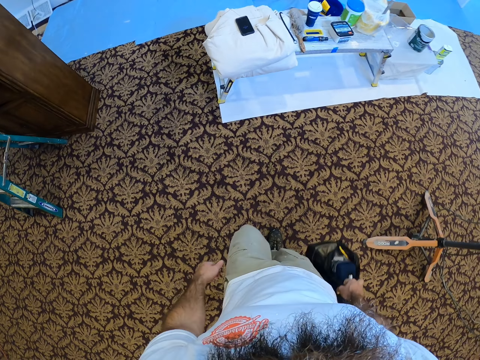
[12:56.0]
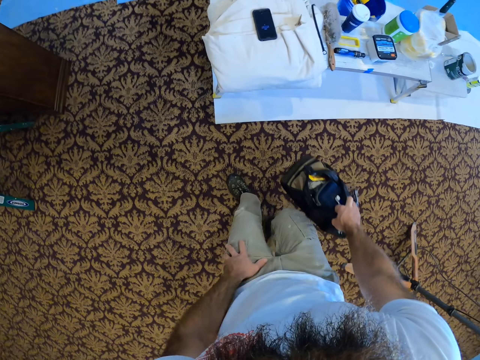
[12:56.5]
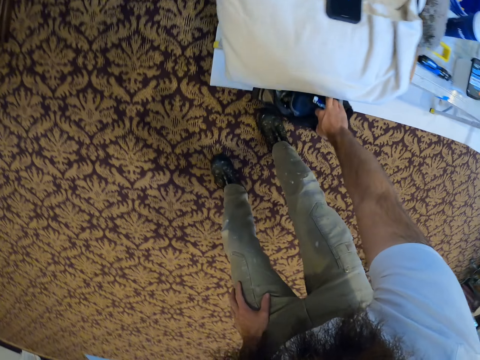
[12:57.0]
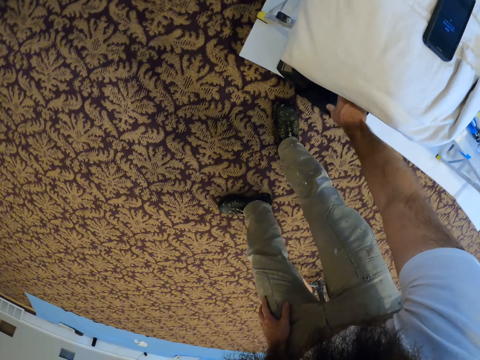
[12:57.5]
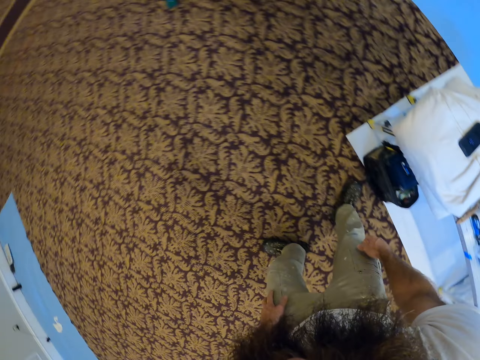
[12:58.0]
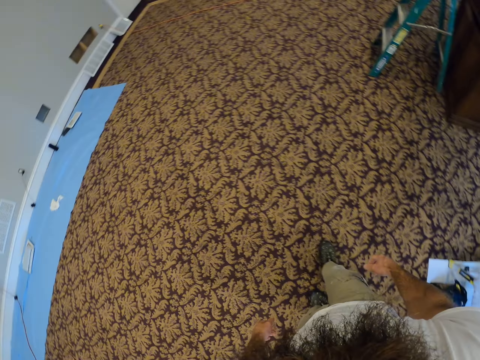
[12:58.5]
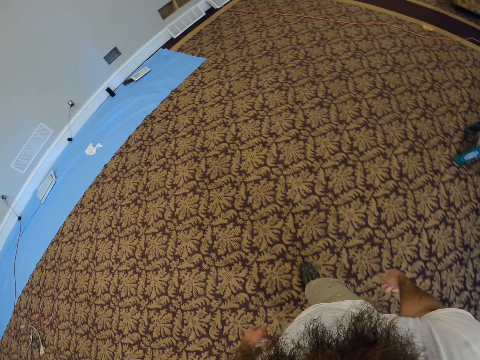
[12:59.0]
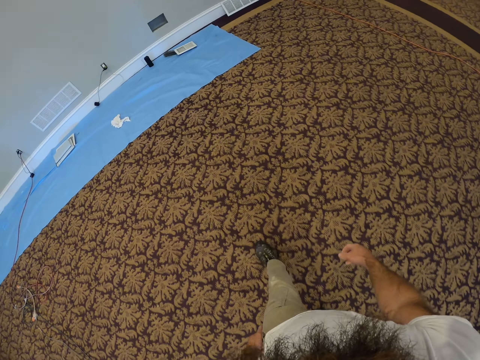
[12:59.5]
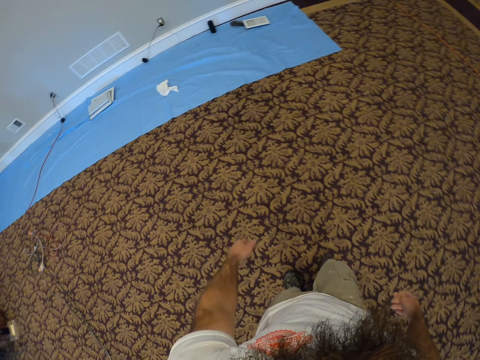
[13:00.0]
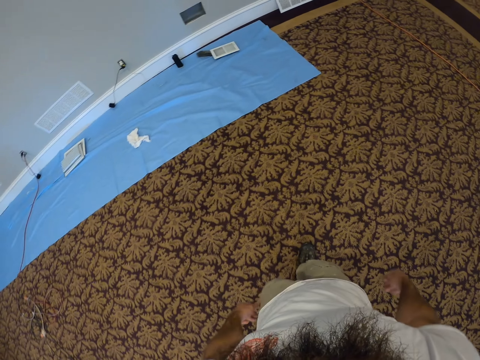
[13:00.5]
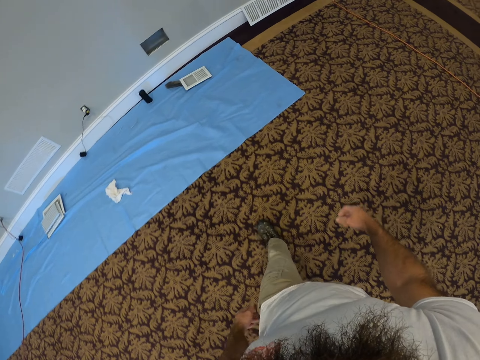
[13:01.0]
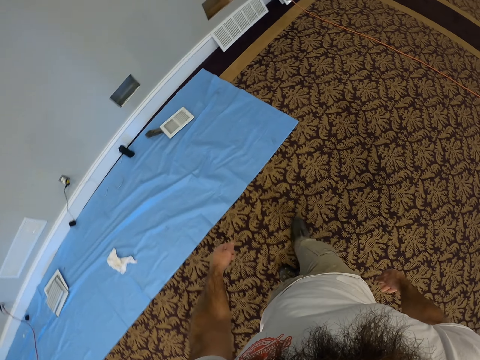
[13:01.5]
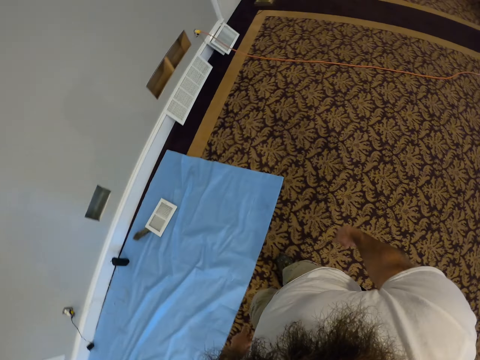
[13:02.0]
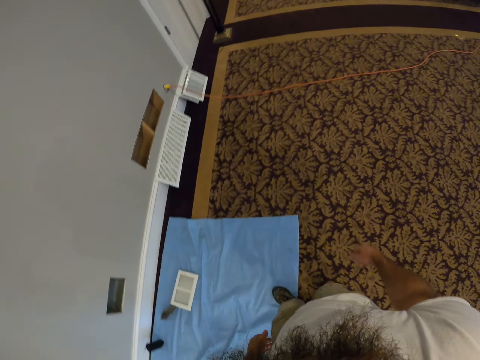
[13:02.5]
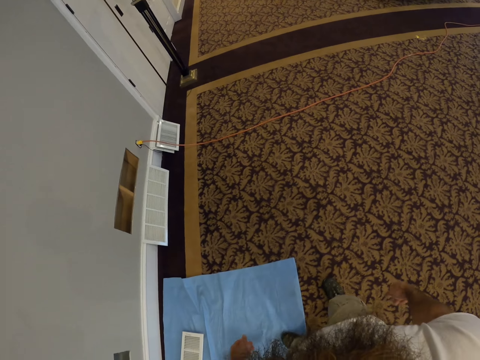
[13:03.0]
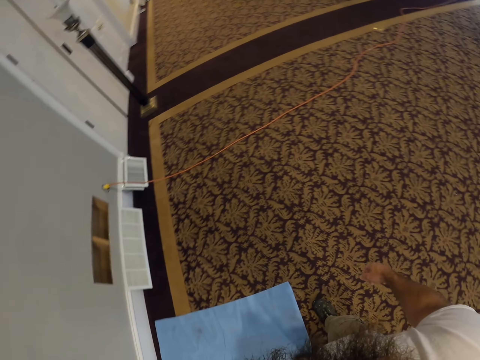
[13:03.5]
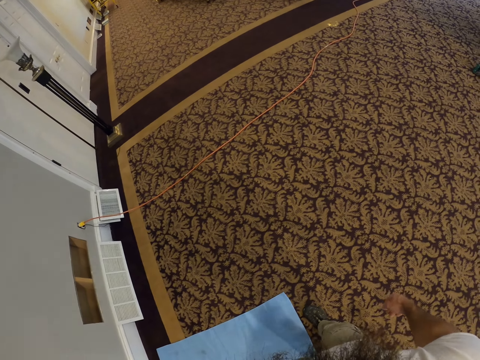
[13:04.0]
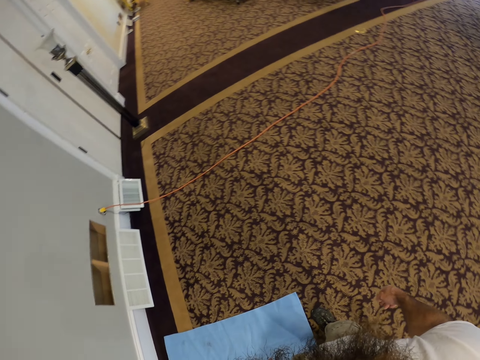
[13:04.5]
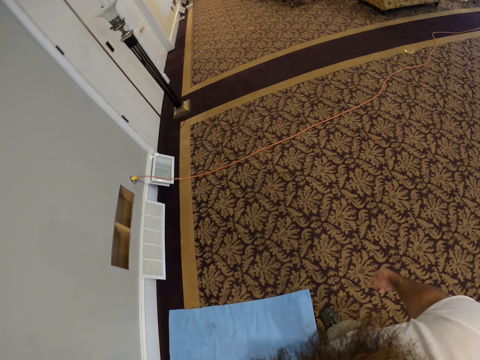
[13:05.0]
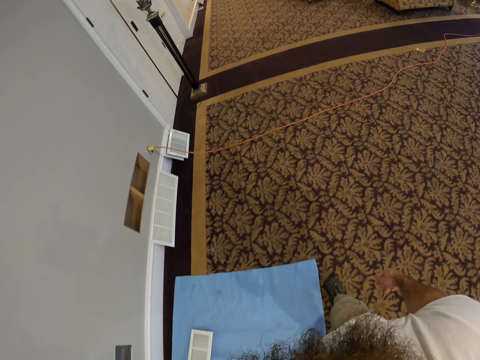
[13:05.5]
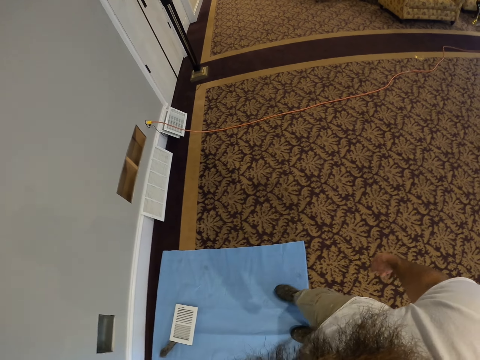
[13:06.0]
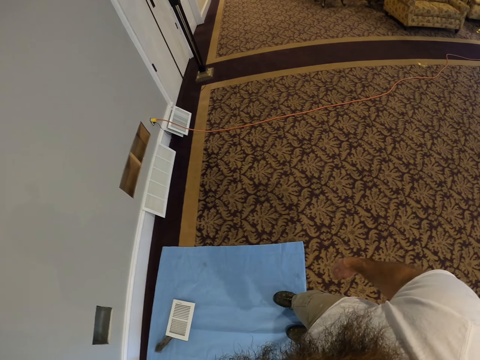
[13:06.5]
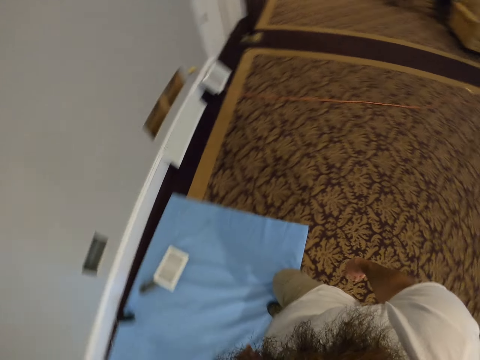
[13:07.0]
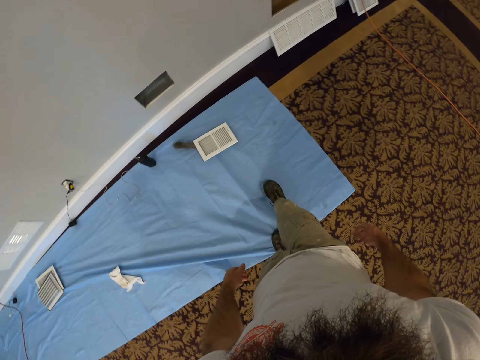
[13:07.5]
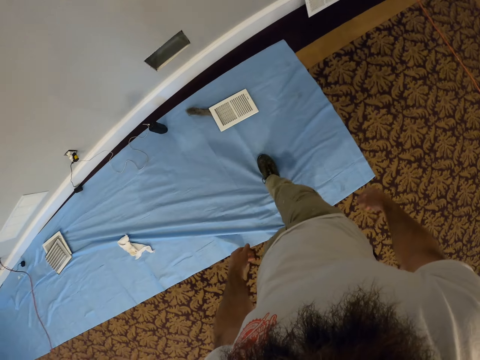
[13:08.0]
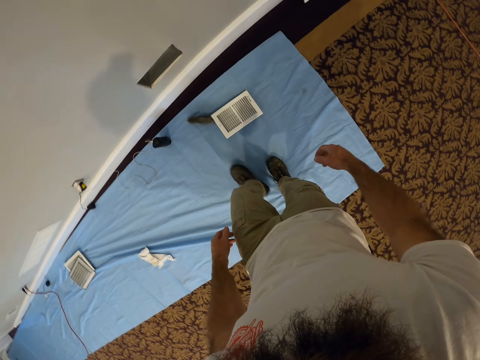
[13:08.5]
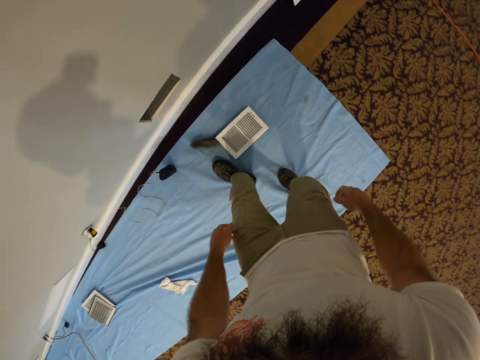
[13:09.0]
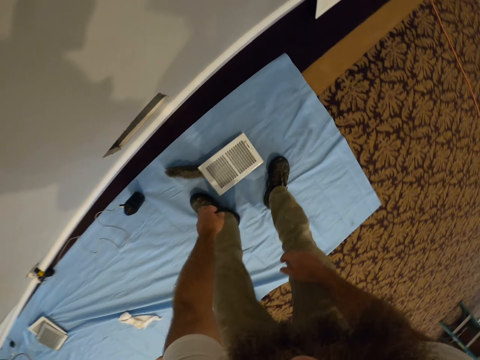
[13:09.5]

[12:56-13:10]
The camera wearer places the bag in his right hand under the table. He walks towards the wall. He walks towards the cloth. He steps on the cloth on the ground.

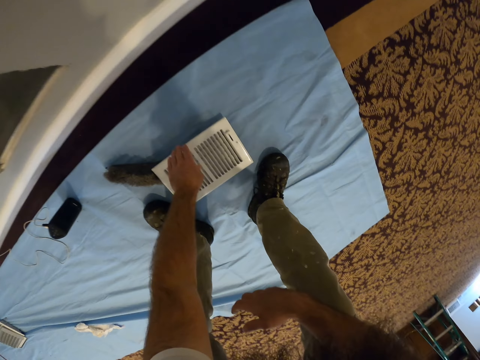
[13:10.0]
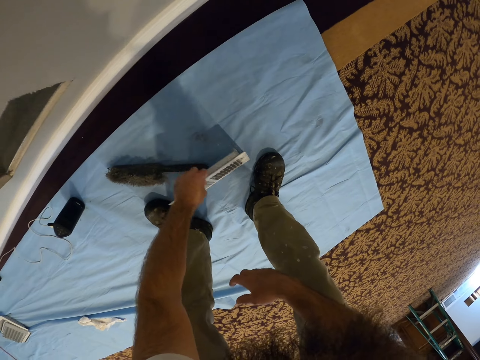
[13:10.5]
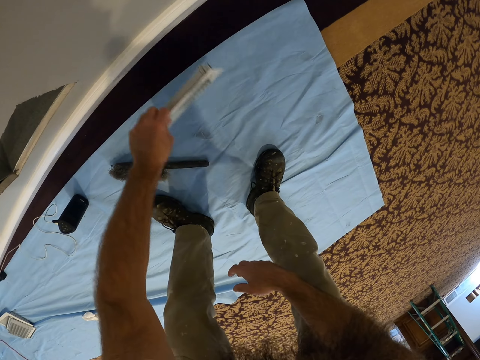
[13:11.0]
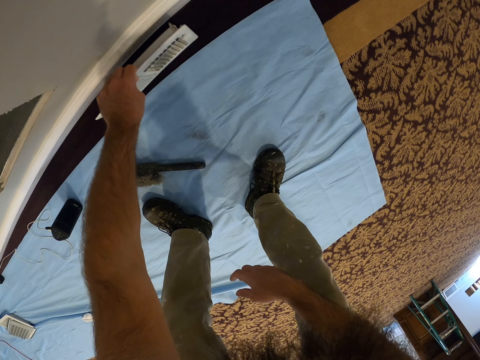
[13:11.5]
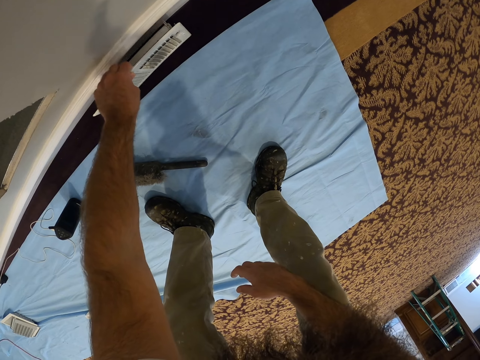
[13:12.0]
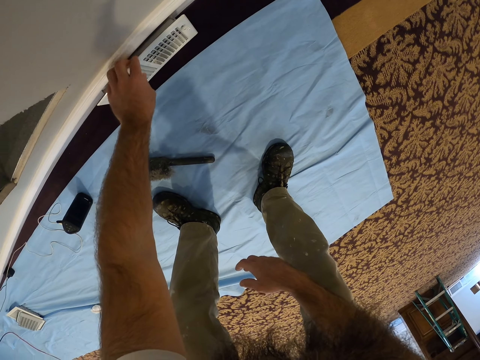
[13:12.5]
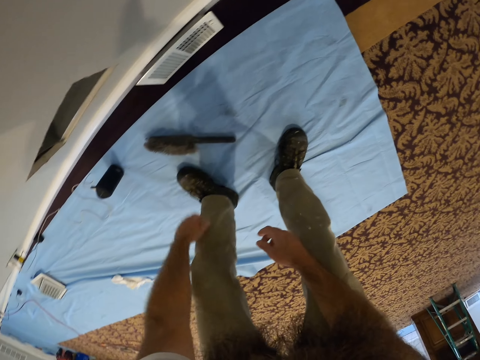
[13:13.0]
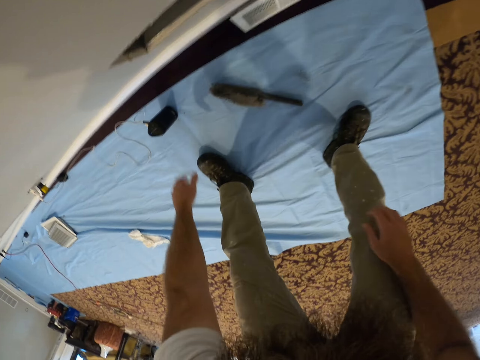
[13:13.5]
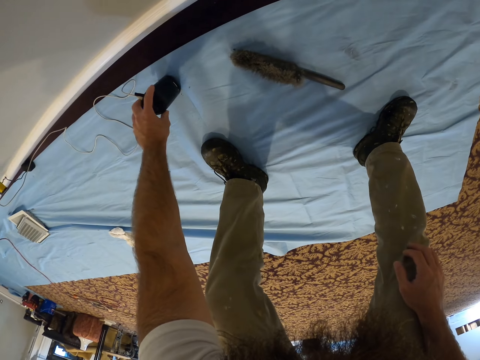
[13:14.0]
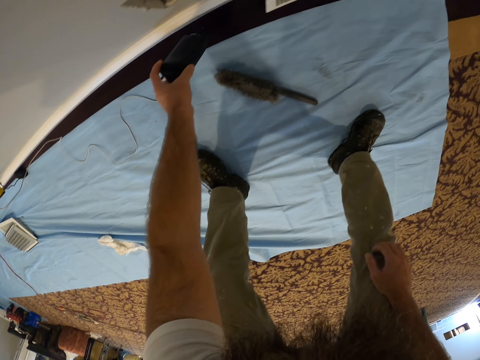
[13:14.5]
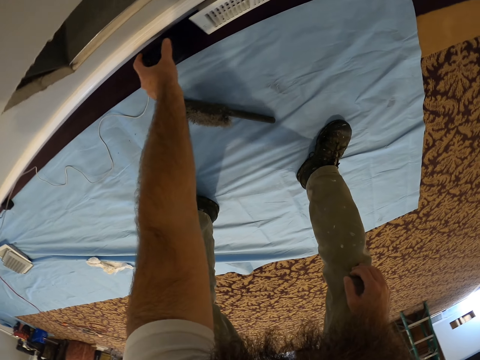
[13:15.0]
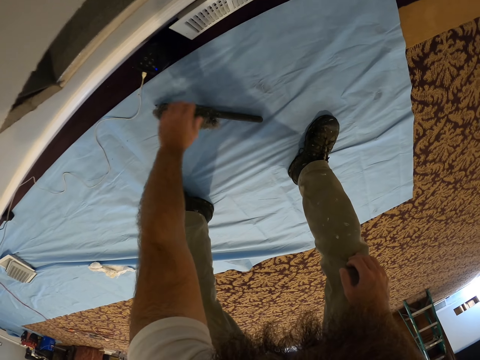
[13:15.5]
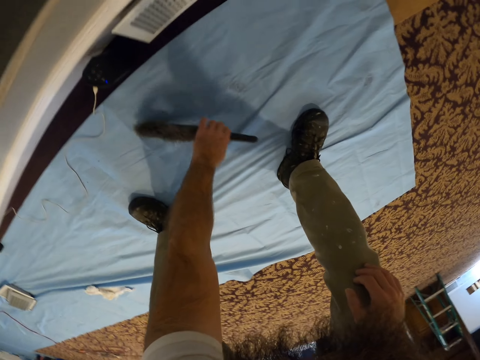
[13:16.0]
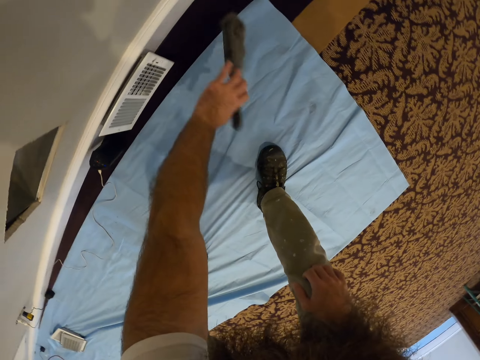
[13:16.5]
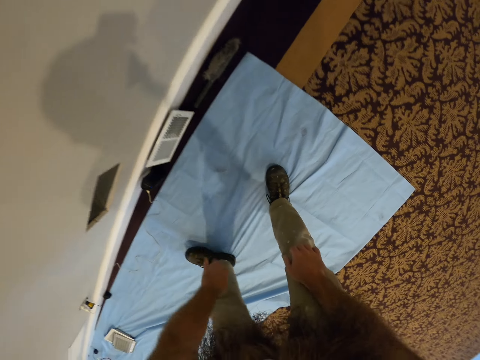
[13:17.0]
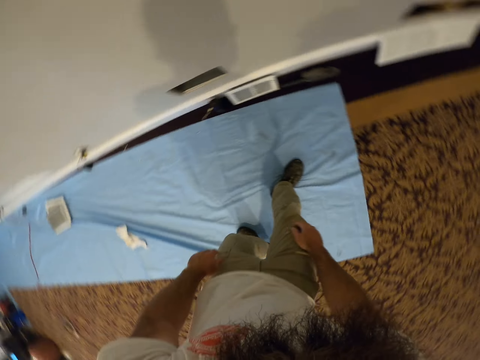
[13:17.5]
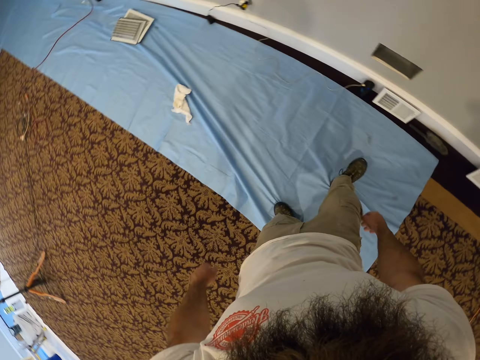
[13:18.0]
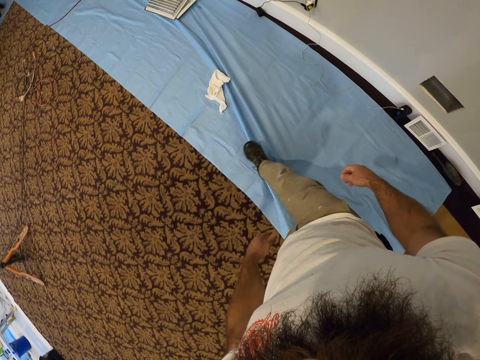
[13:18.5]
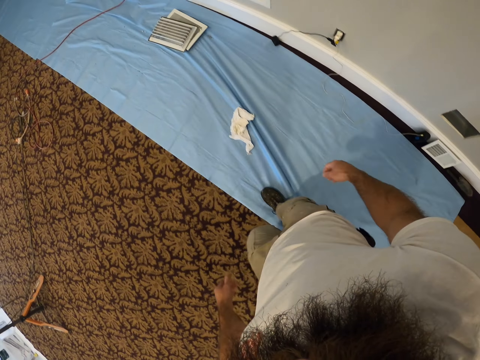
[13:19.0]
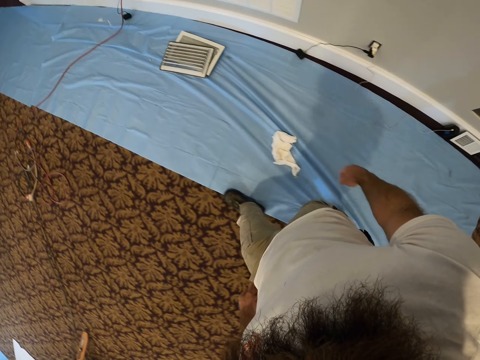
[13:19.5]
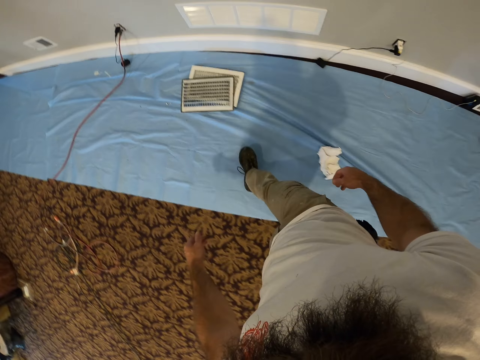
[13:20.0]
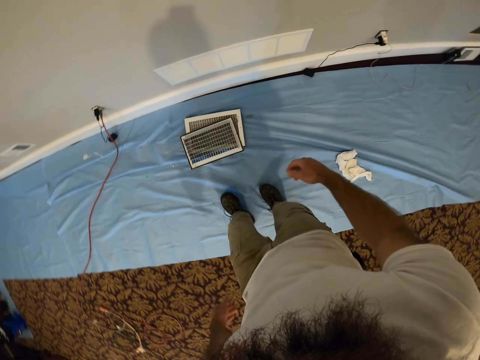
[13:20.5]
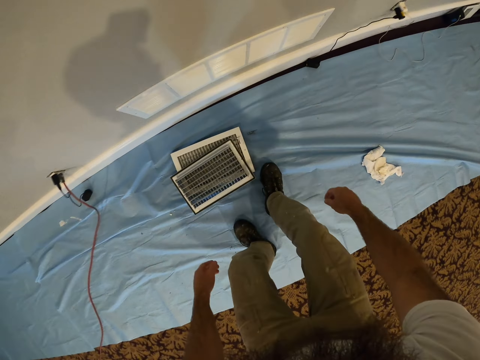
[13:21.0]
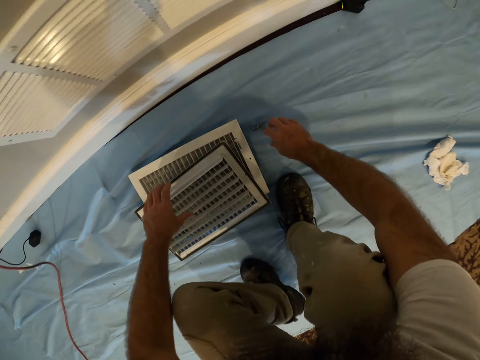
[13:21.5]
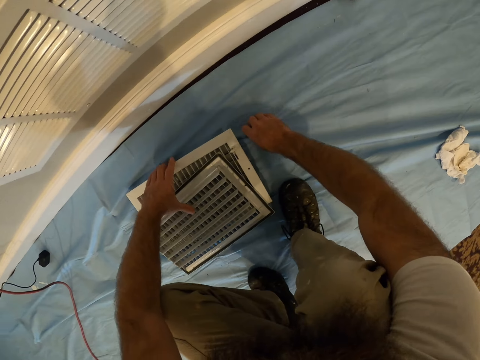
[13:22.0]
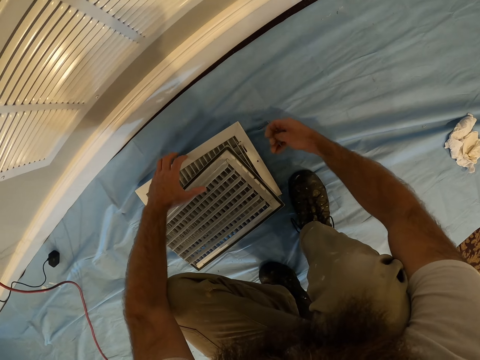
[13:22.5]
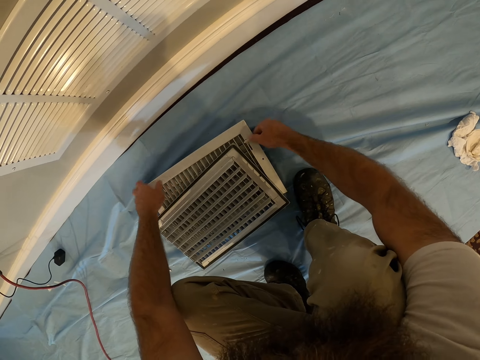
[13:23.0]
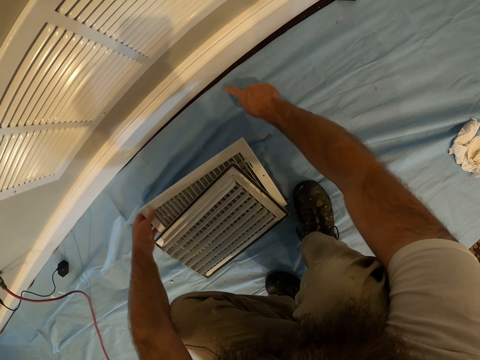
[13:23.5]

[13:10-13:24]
The camera wearer picks a vent from the floor with his left hand. He places the vent in his left hand beside the wall. He picks a wireless speaker from the floor on top of the cloth with his left hand. He places the wireless speaker in his left hand beside the wall. He picks a brush from the floor on top of the cloth with his left hand. He throws the brush in his left hand towards the wall, on the ground. He walks towards the vents on the floor. He walks on top of the cloth. He touches something on top of the cloth. He picks nuts beside the vents with his right hand. He holds one of the vents with his left hand.
